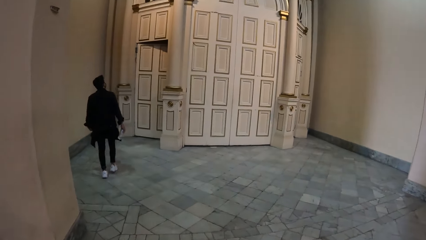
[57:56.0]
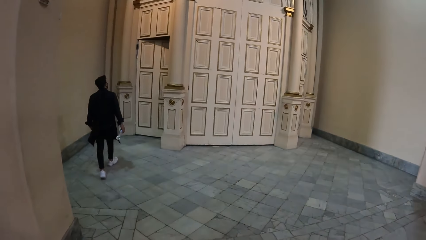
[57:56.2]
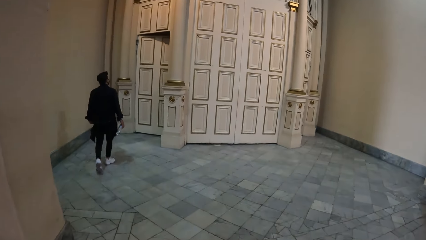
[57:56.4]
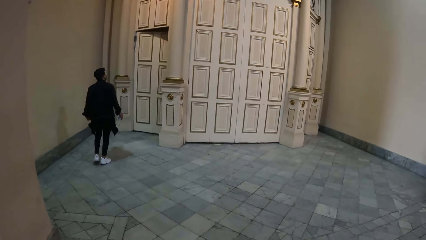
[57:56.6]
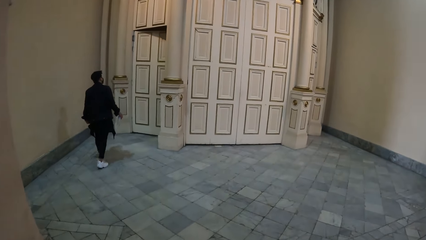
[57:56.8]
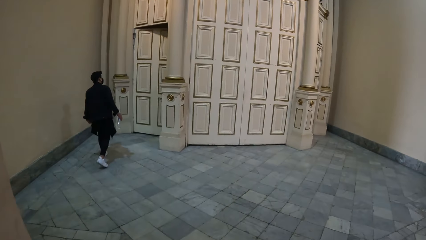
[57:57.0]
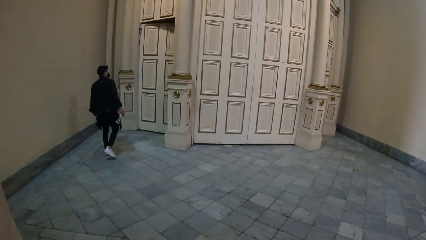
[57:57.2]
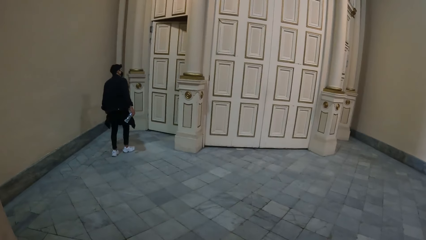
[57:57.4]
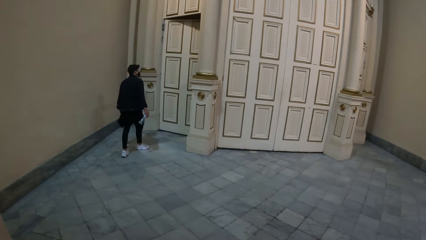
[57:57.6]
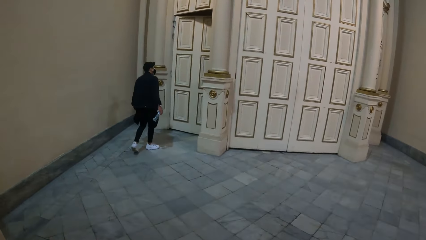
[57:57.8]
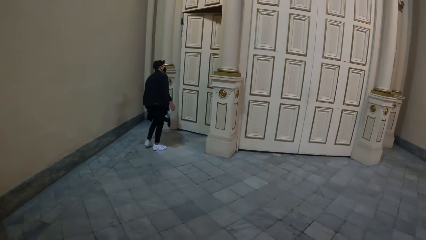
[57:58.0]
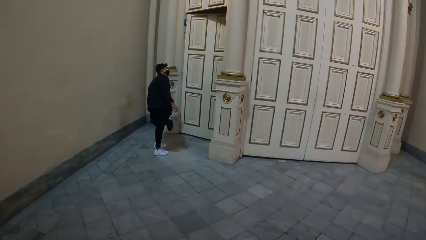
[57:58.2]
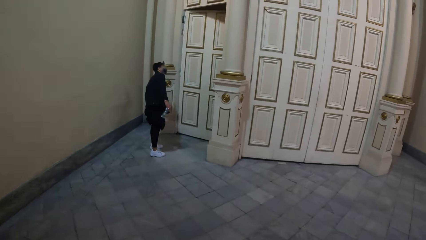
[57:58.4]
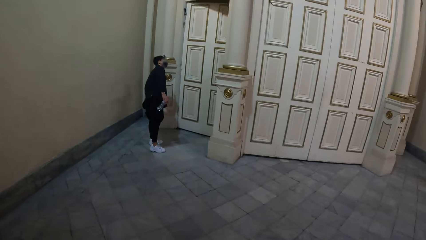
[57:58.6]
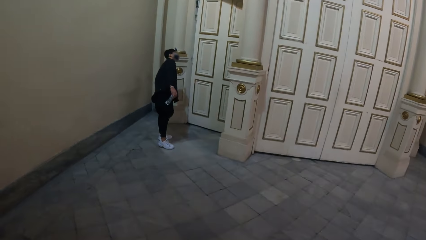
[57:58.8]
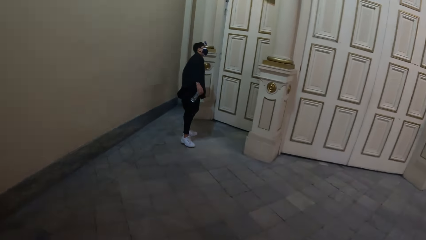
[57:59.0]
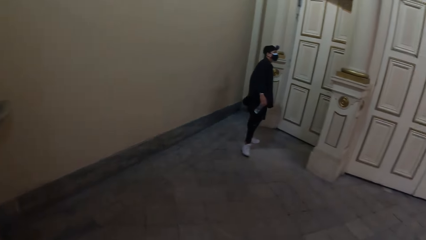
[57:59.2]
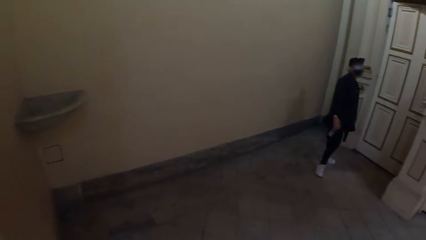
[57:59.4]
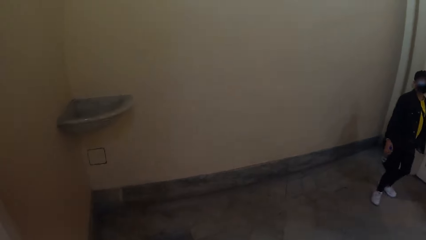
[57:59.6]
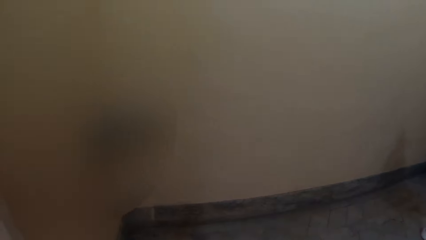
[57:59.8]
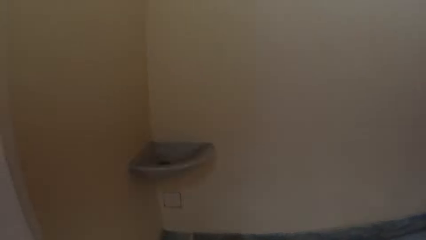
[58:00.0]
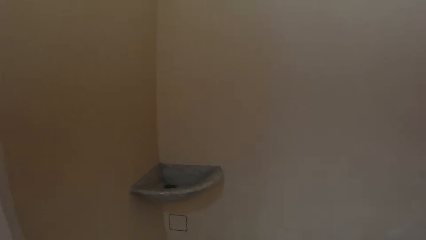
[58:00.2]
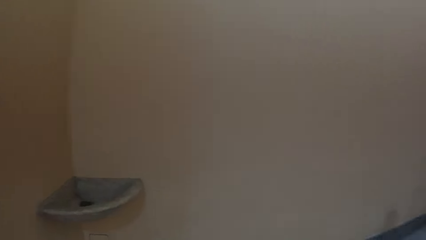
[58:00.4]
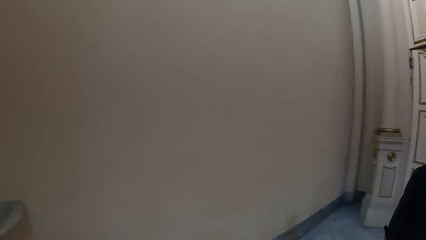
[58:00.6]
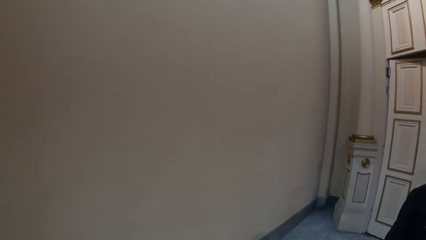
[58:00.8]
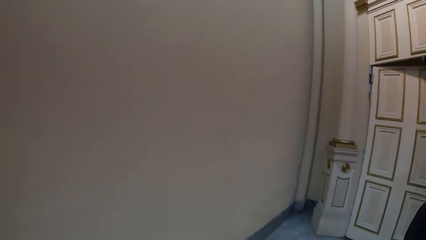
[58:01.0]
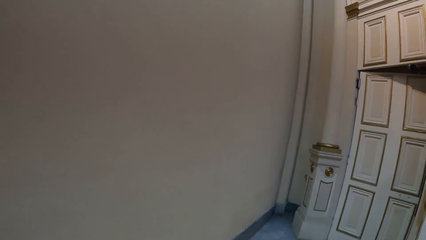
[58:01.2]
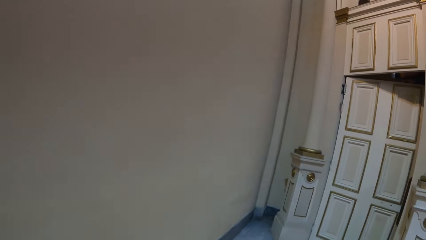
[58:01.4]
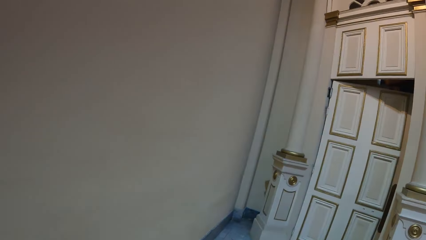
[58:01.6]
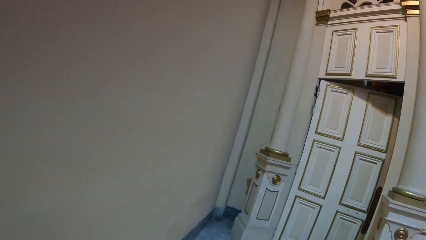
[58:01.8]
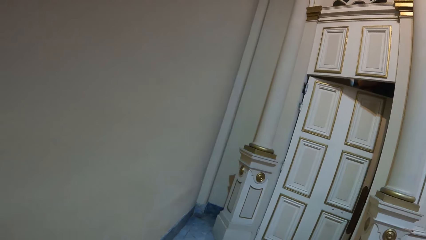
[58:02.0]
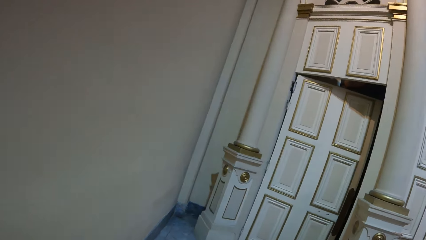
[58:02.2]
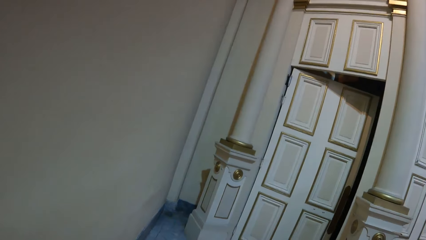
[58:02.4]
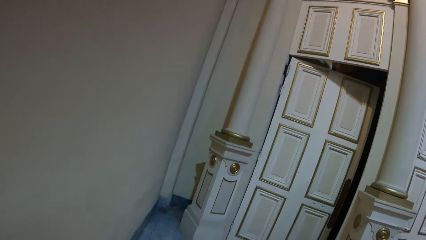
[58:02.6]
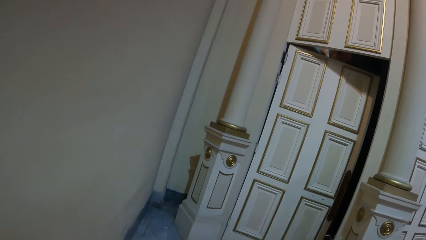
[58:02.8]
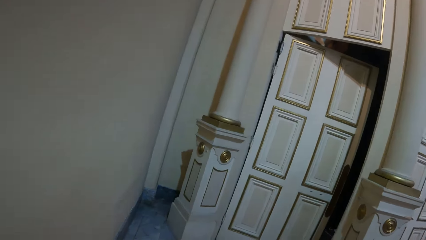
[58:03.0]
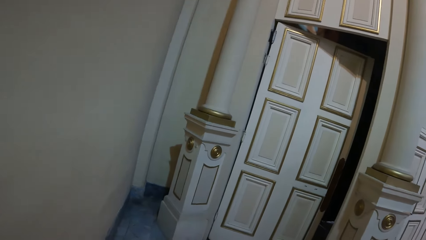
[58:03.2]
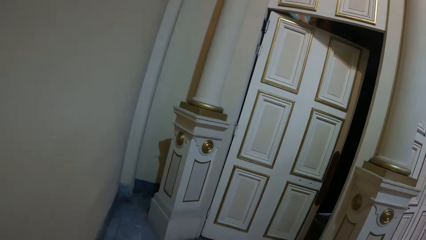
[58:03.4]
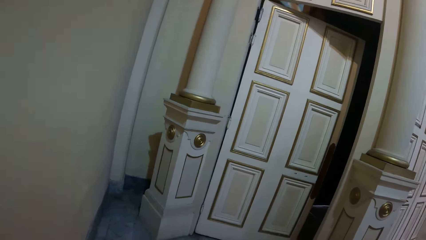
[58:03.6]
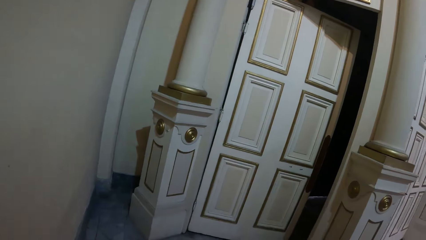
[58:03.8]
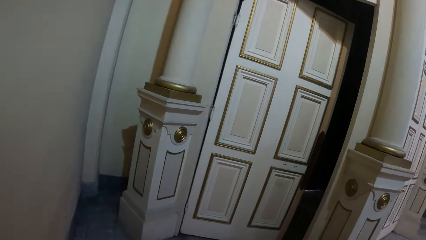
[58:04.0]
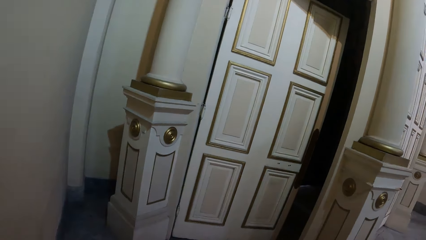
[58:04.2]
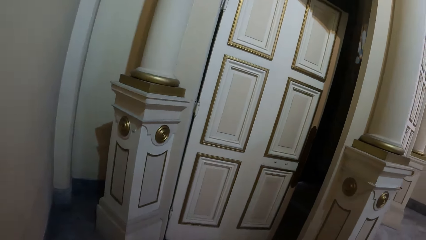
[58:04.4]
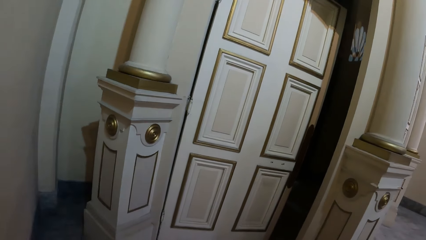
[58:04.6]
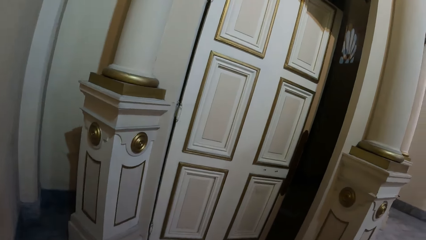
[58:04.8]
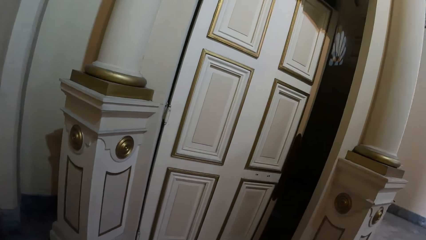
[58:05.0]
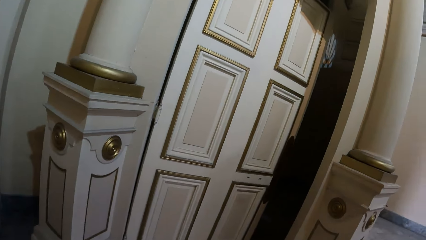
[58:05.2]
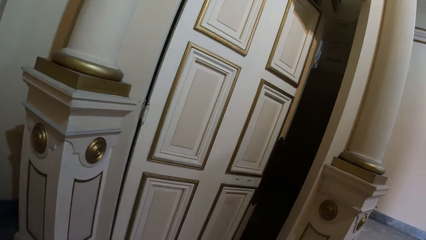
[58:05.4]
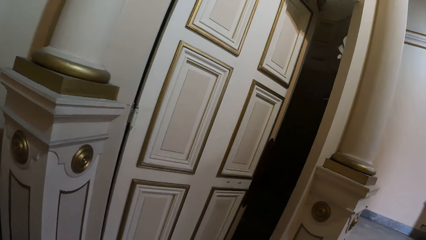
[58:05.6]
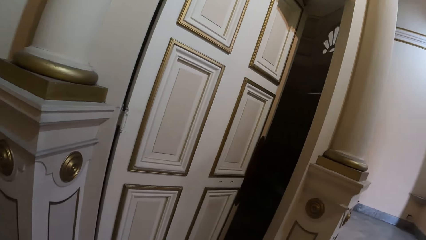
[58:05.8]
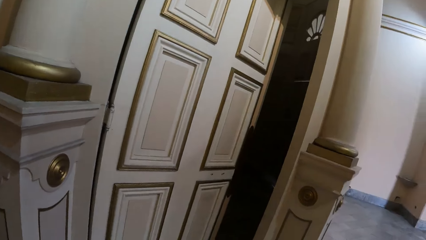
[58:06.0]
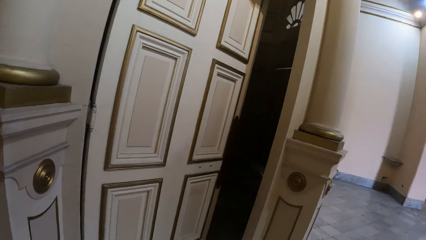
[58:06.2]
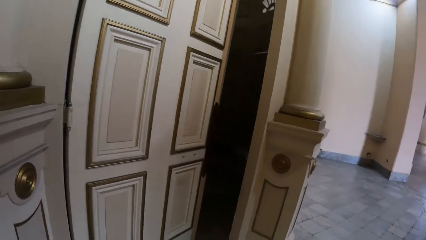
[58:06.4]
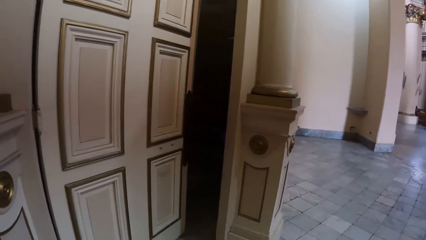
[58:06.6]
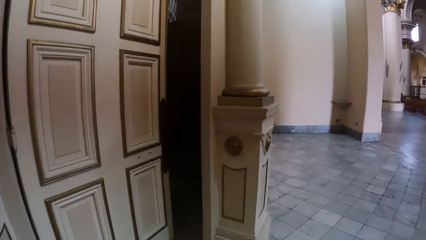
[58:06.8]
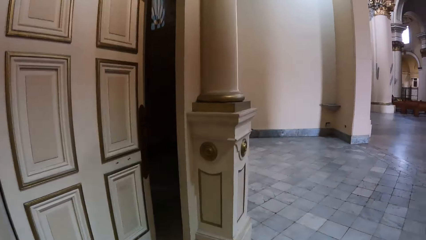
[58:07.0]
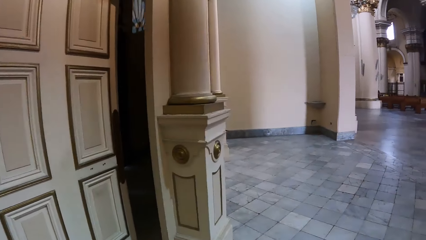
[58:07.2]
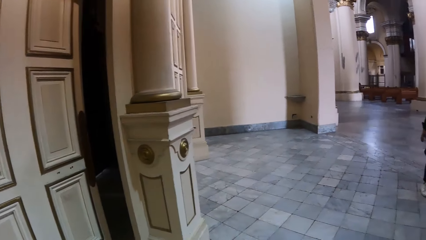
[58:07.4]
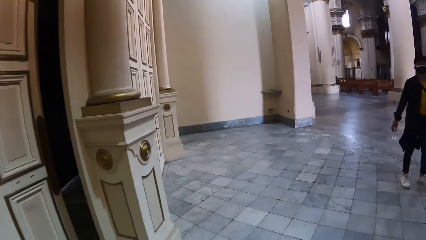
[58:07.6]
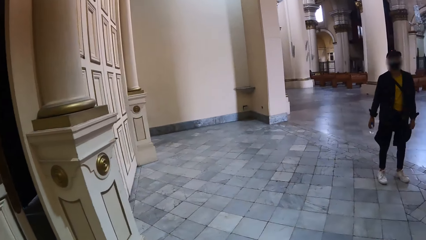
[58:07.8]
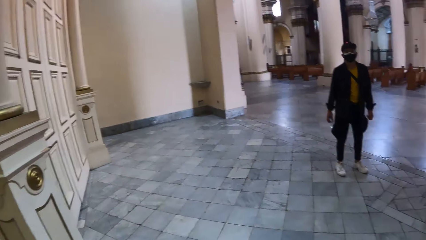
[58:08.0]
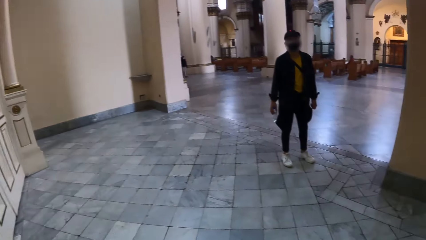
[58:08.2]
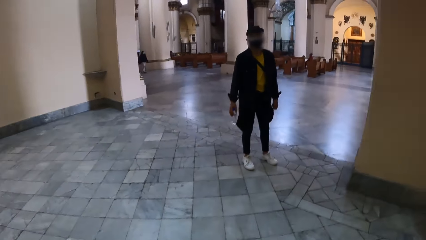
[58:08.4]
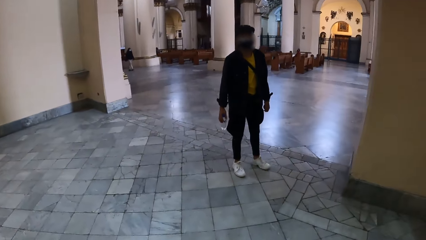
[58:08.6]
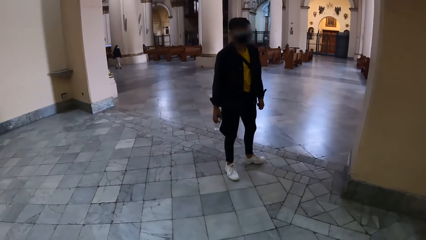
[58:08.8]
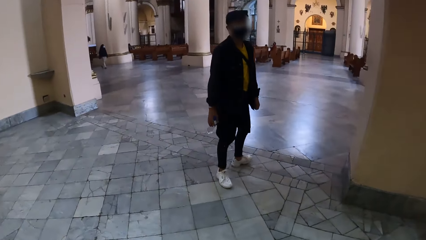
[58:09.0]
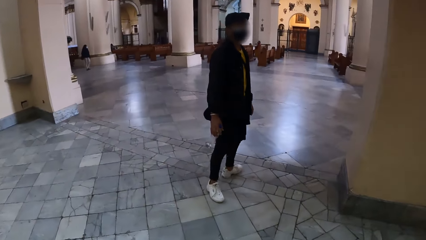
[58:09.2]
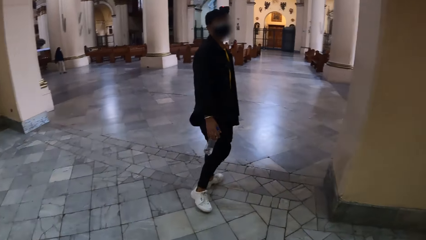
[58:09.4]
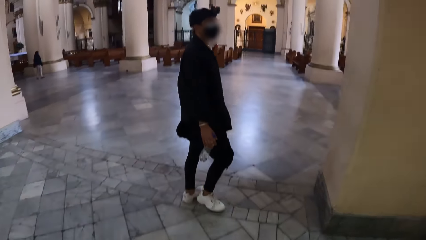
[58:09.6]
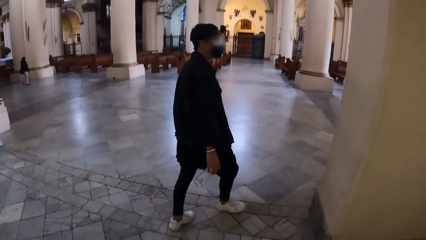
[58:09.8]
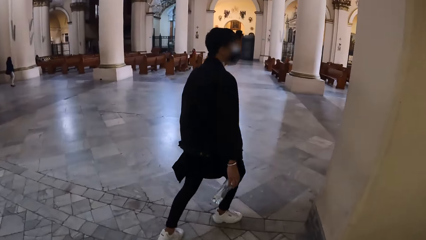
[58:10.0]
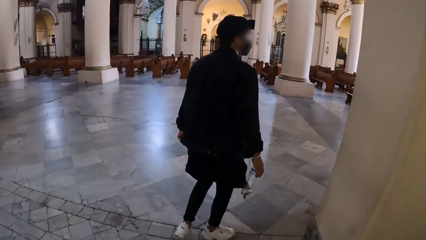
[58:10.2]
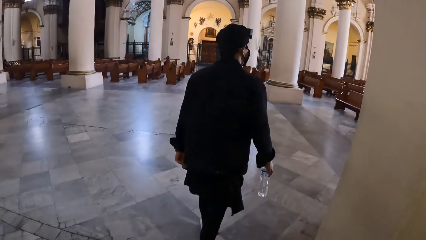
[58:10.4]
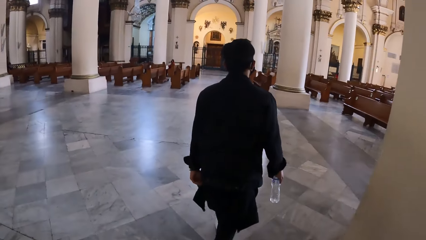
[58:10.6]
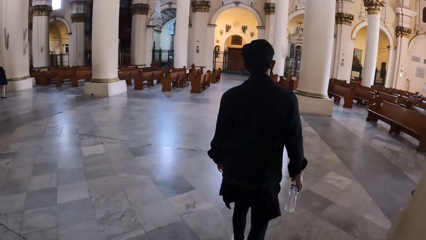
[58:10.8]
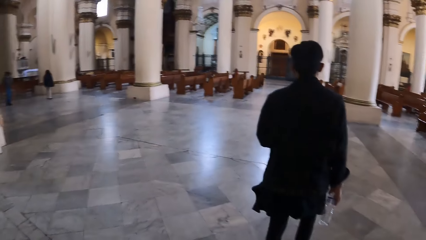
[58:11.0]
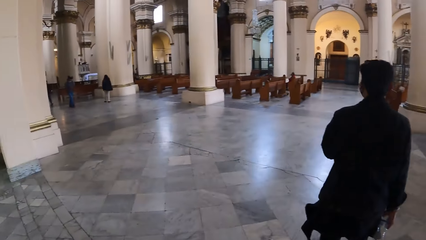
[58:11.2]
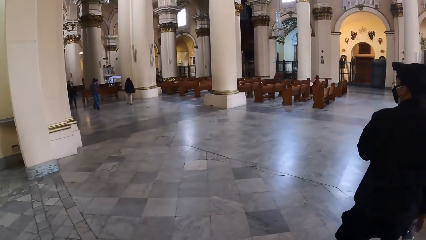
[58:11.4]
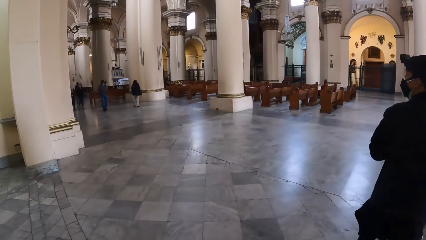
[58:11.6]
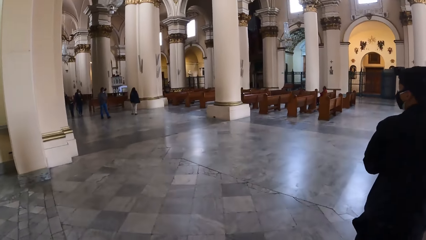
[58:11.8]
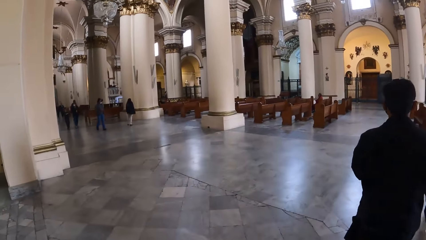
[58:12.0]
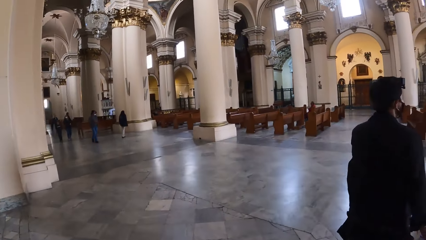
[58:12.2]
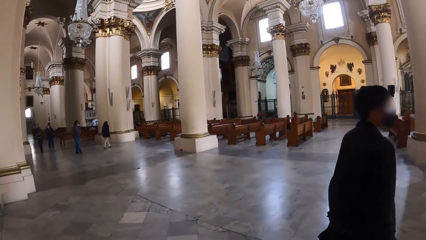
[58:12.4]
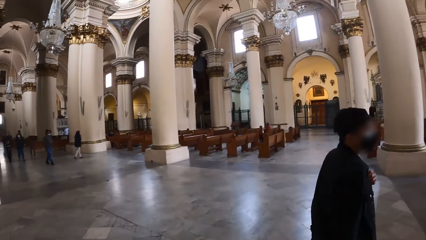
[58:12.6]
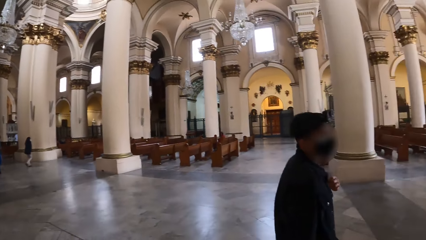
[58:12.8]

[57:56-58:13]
The camera wearer walks to the door. The man stands in the building and peeps through the door. The camera wearer turns around. They observe the door. They stand in the building. They walk in the building. They walk towards the man. The man walks in the building.
